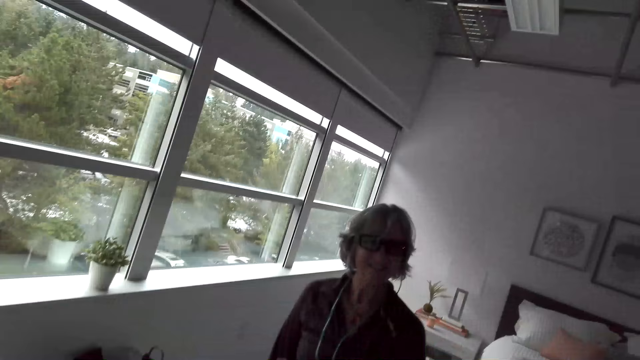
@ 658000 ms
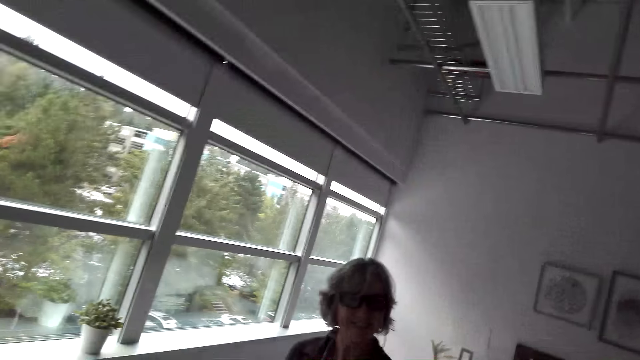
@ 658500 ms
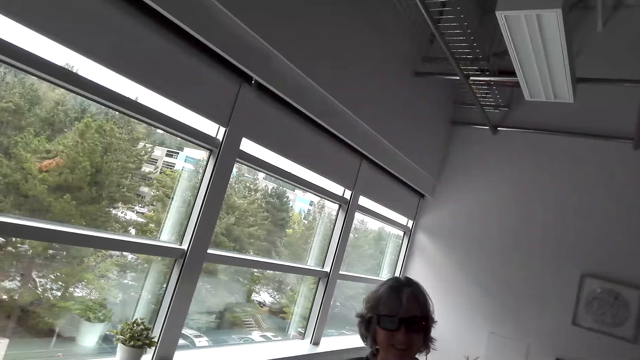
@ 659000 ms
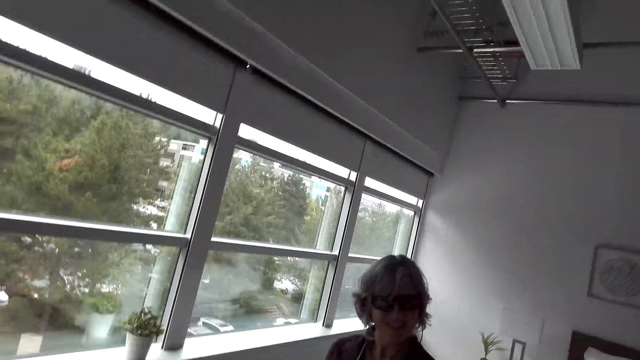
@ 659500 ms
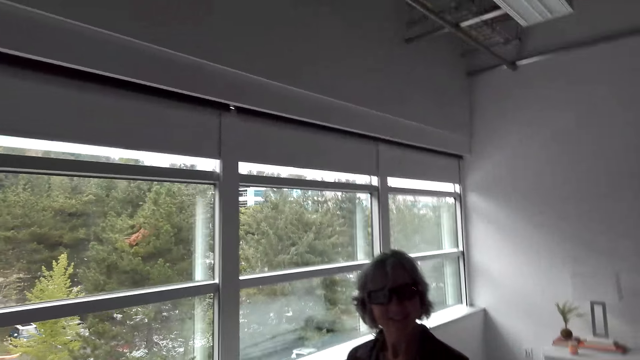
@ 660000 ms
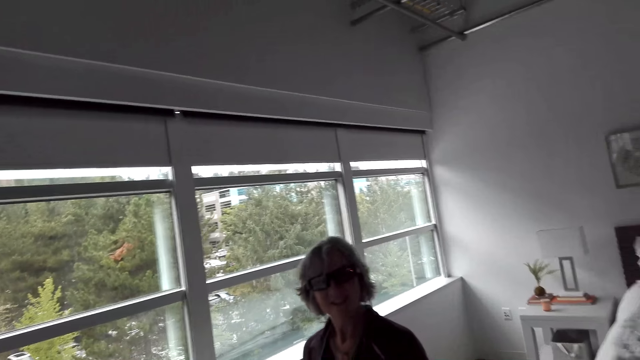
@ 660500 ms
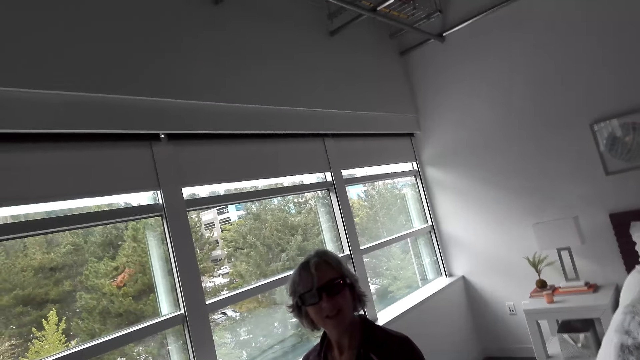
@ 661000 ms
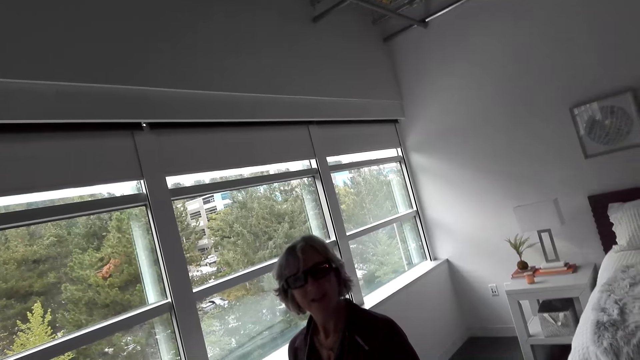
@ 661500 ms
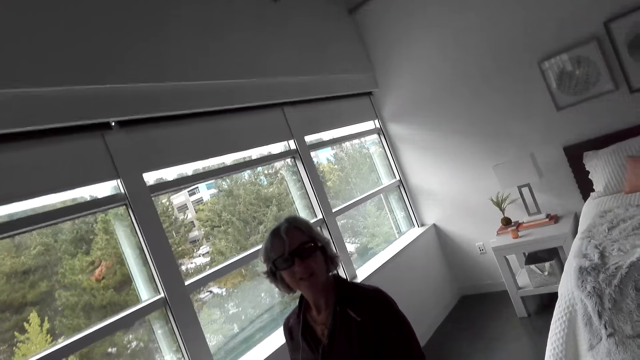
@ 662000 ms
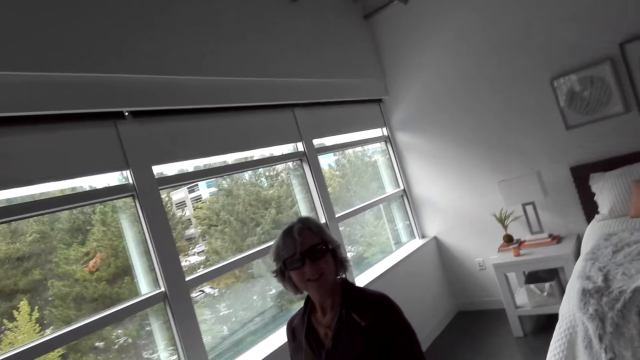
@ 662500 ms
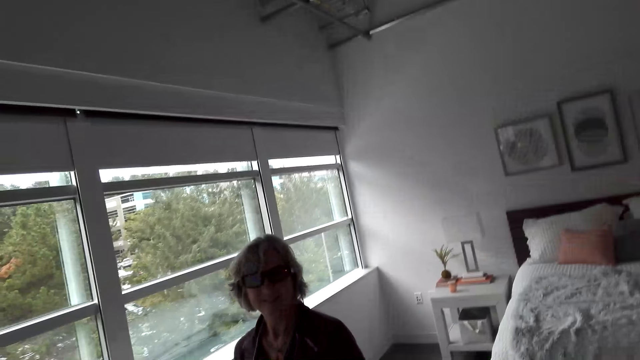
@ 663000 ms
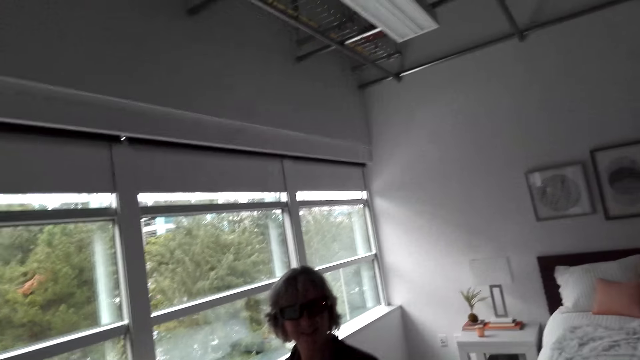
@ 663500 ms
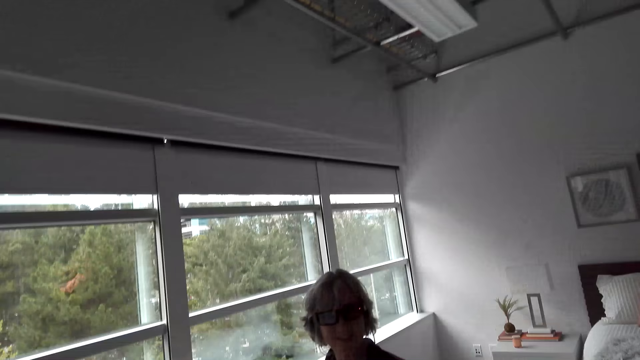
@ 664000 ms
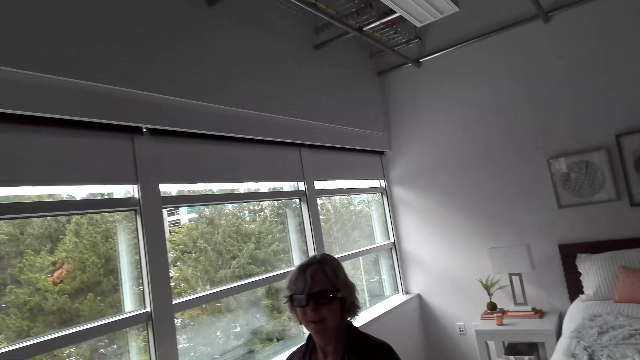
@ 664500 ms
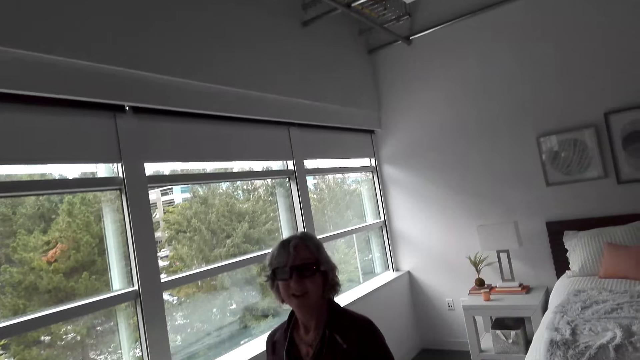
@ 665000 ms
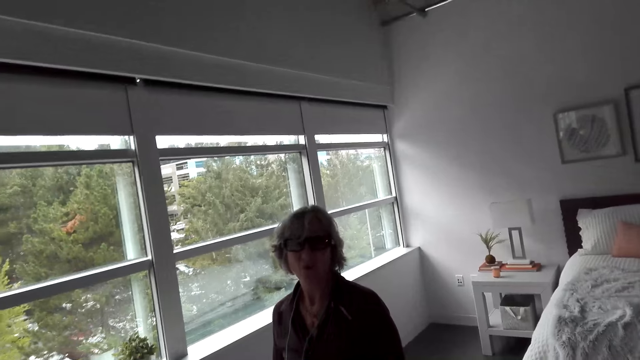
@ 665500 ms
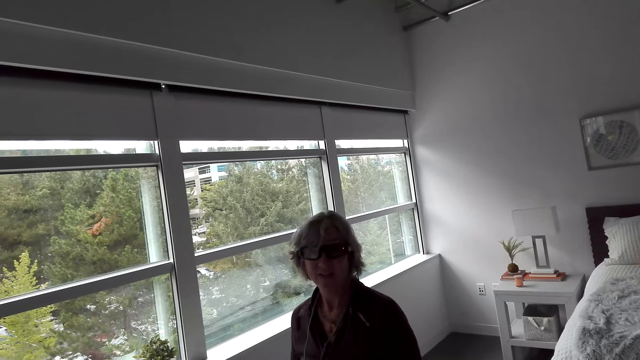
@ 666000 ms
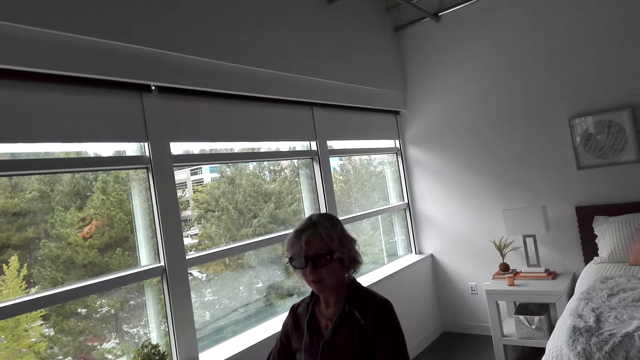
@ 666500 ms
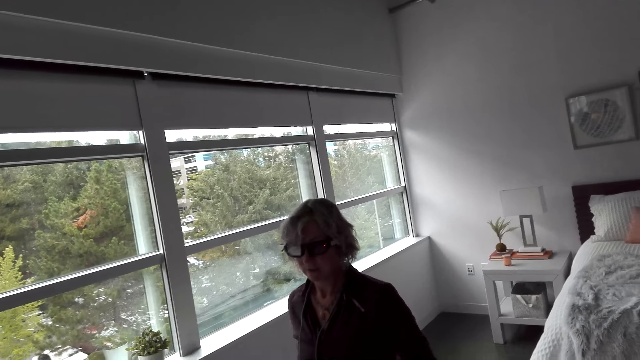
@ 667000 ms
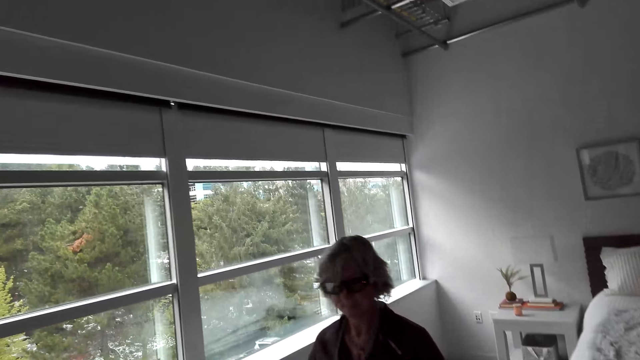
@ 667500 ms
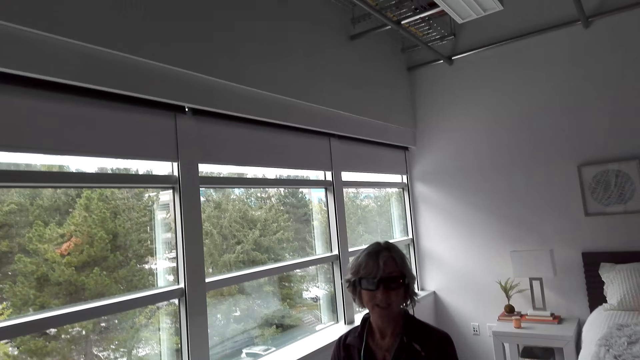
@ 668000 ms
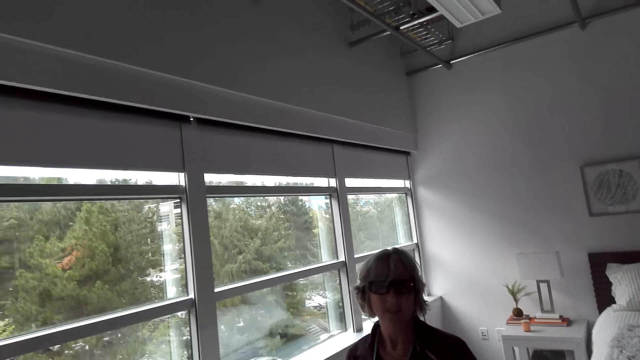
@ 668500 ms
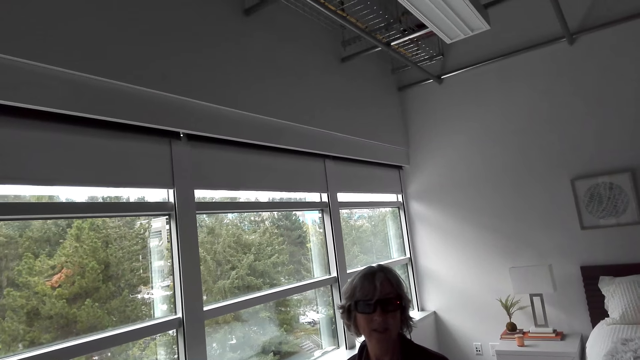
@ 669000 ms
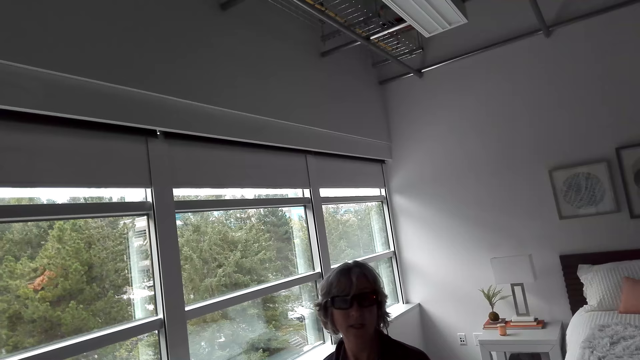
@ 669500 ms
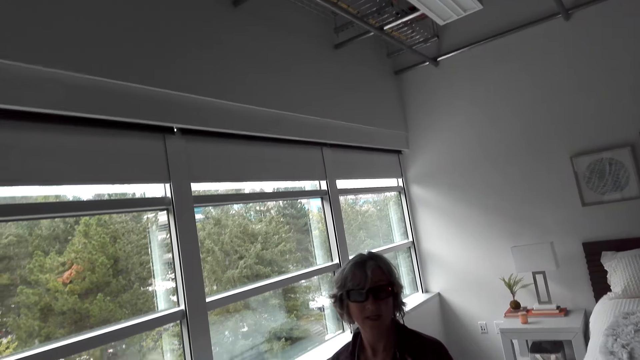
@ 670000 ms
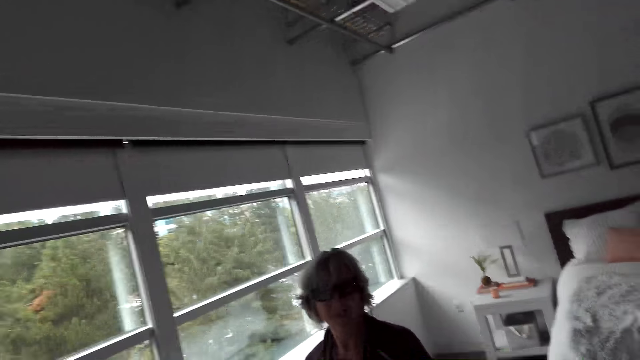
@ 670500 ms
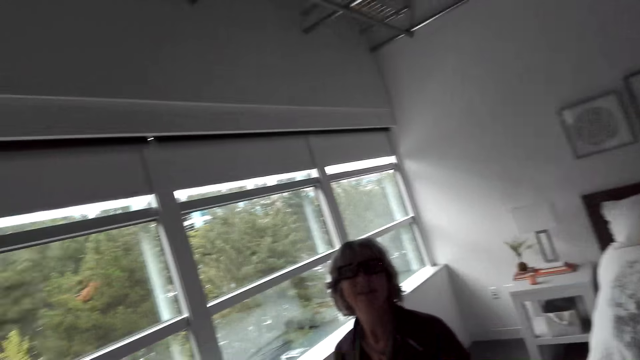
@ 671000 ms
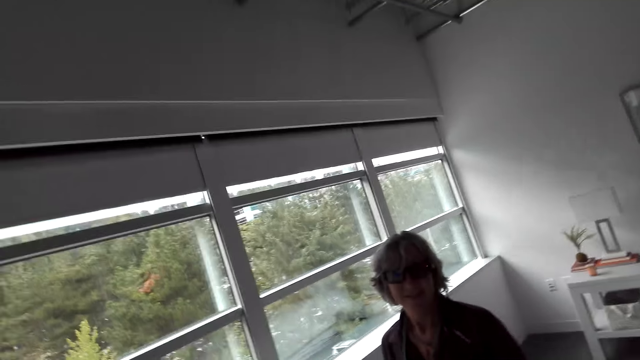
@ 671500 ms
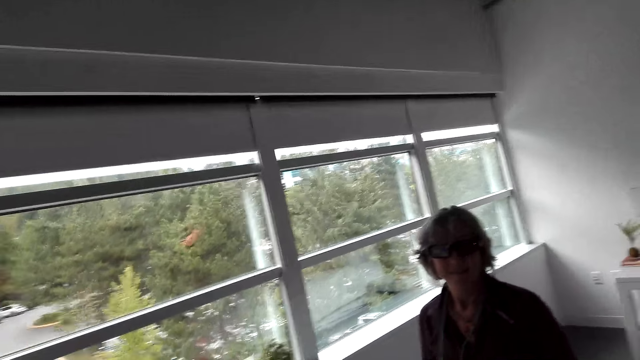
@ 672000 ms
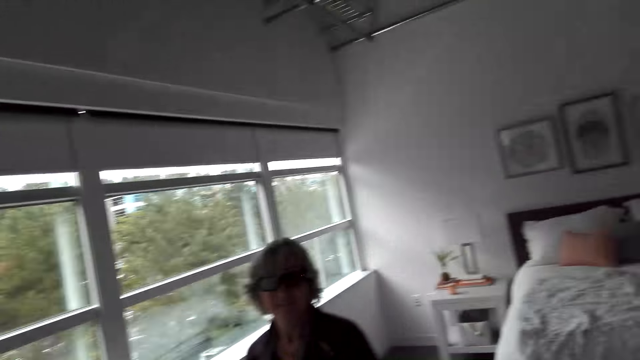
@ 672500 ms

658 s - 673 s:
A woman talks to the camera wearer. The camera wearer talks to the woman. The woman talks to the camera wearer. The camera wearer talks to the woman.

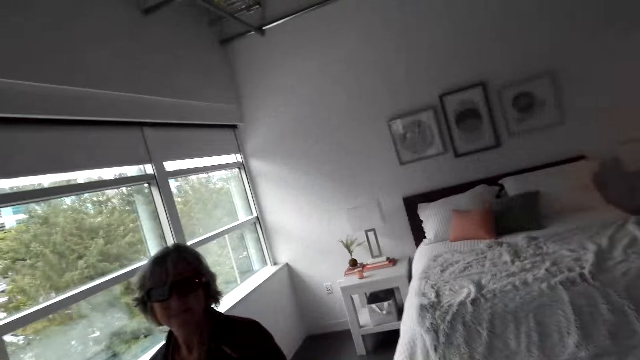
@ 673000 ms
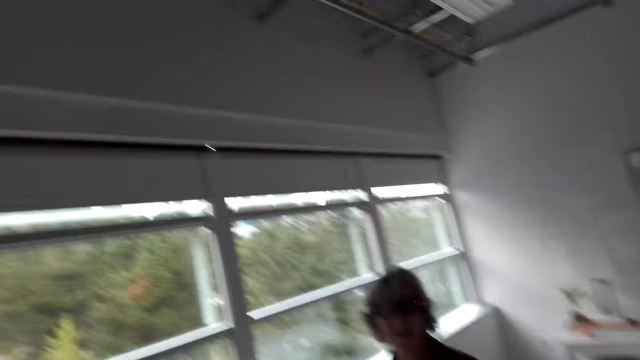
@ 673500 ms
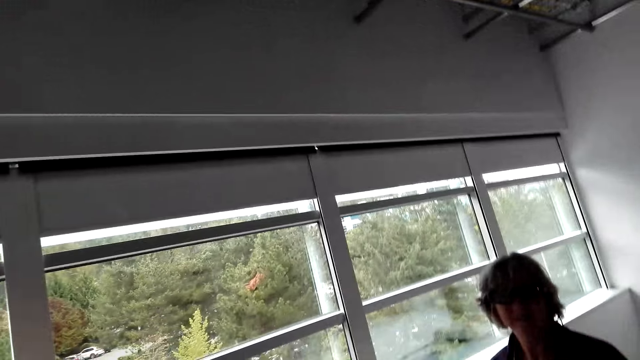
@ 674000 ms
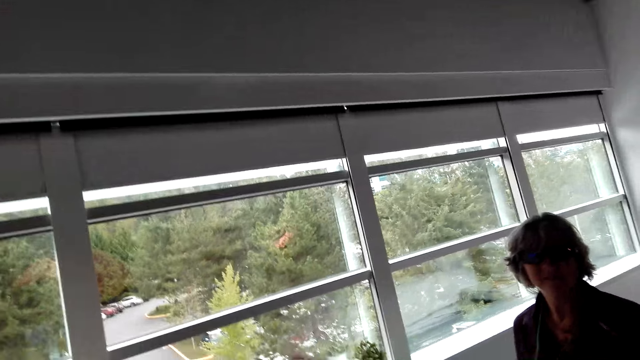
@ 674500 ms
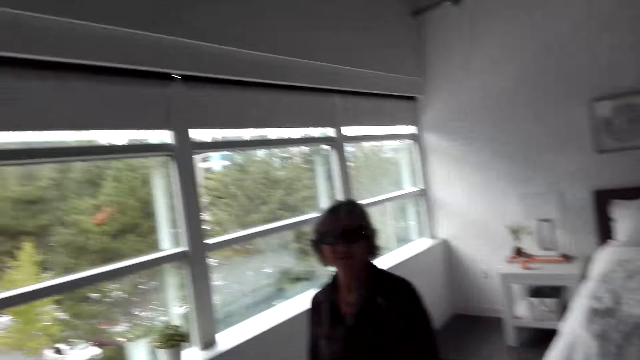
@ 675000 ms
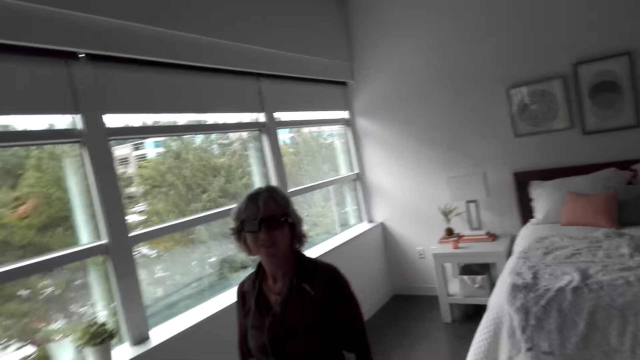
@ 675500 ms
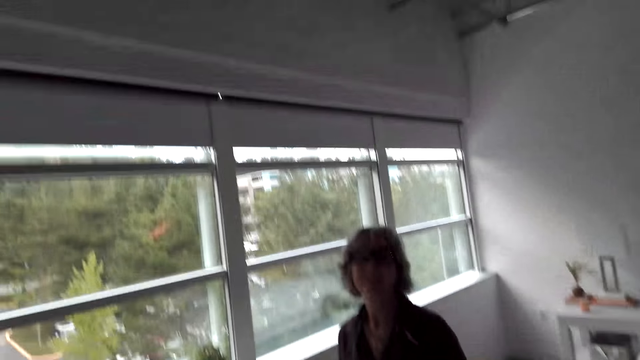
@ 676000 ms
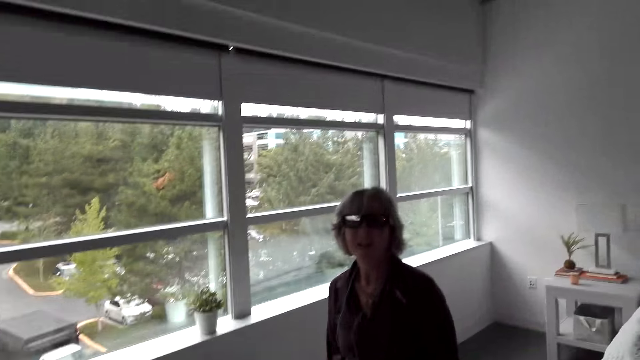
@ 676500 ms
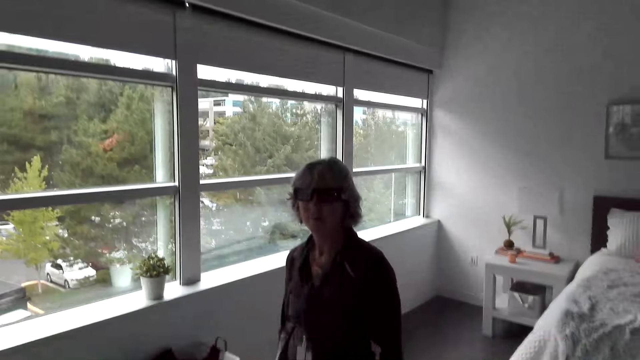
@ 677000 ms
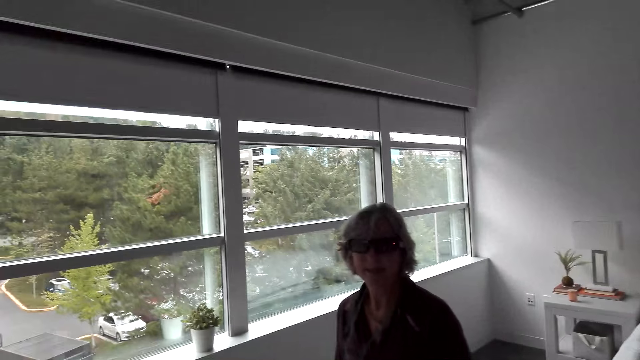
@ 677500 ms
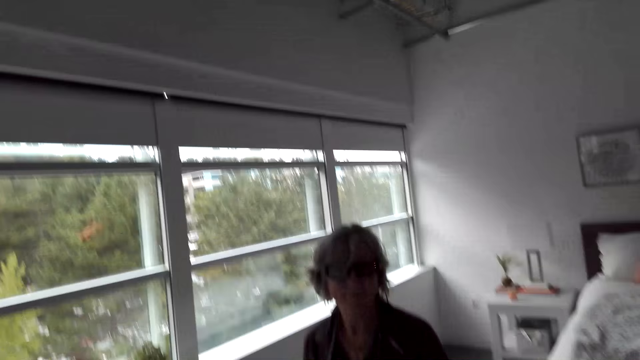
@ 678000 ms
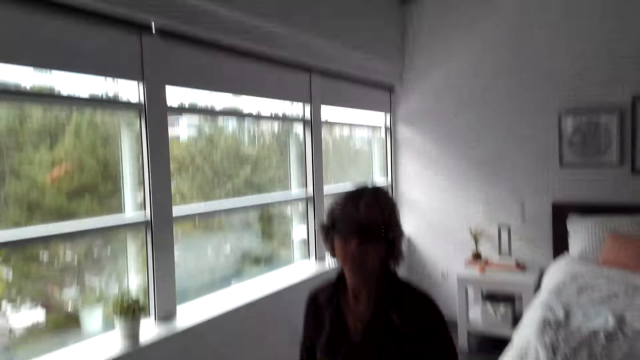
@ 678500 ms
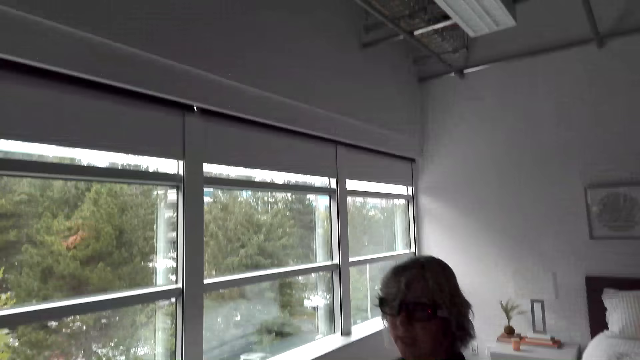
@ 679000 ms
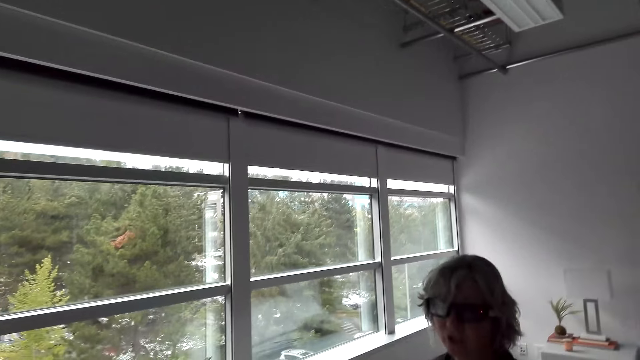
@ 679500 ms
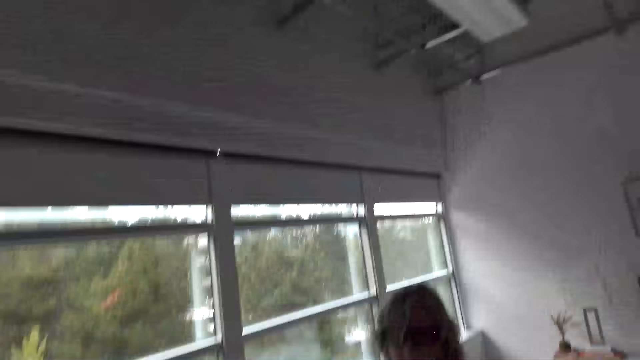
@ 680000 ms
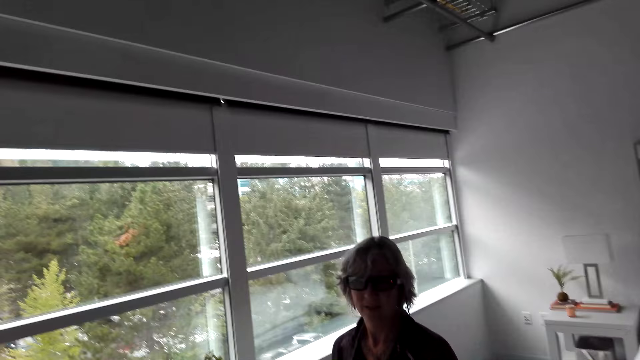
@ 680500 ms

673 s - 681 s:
A woman talks to the camera wearer.
